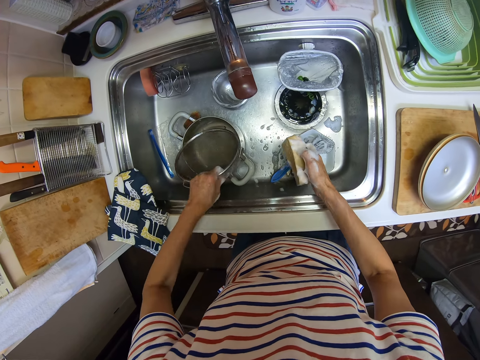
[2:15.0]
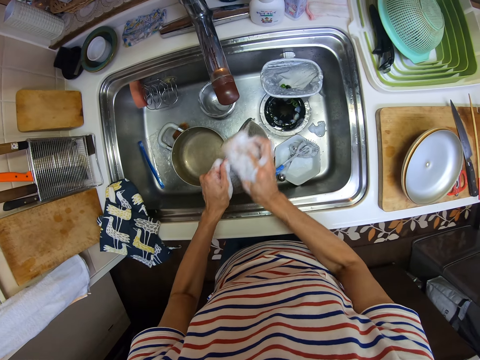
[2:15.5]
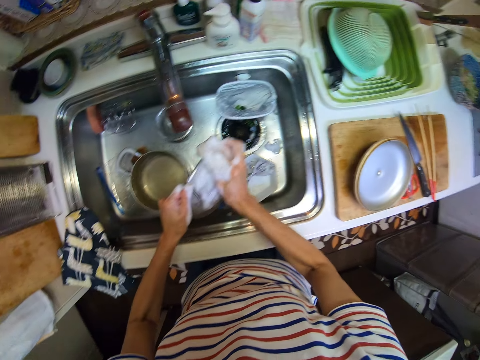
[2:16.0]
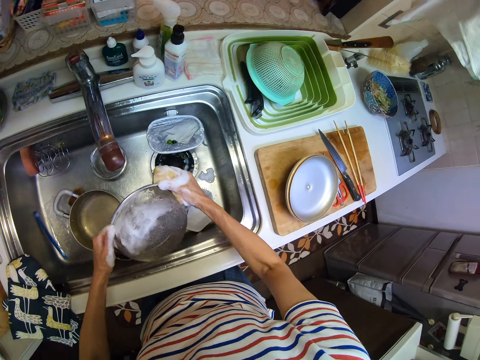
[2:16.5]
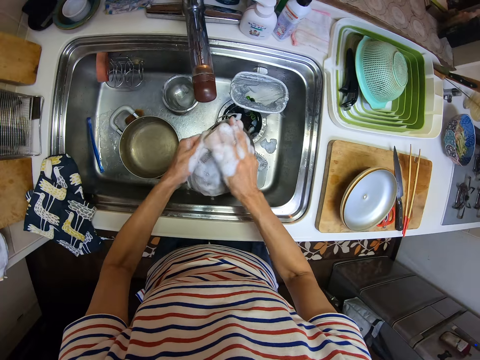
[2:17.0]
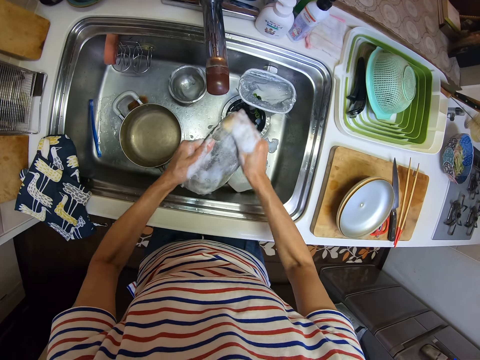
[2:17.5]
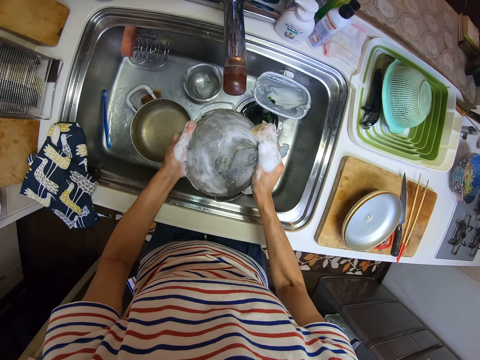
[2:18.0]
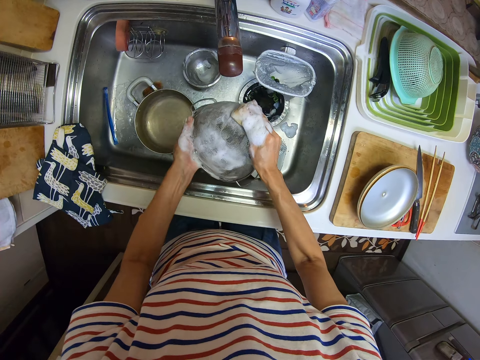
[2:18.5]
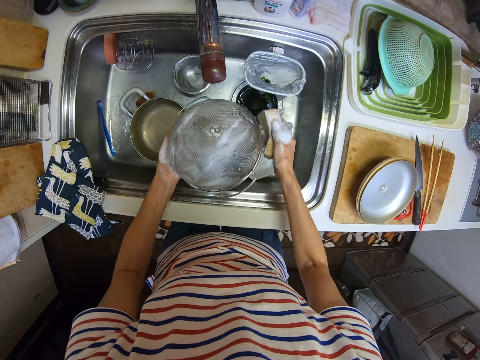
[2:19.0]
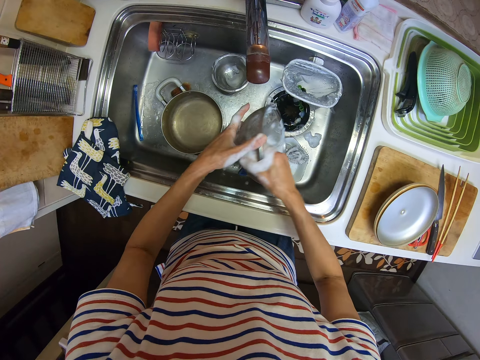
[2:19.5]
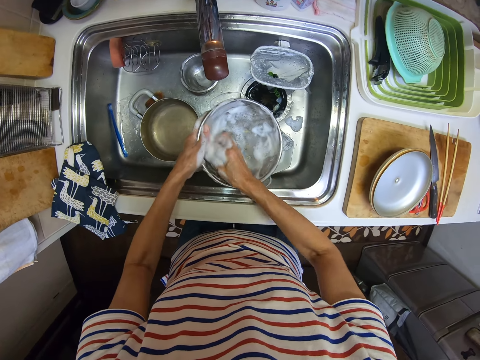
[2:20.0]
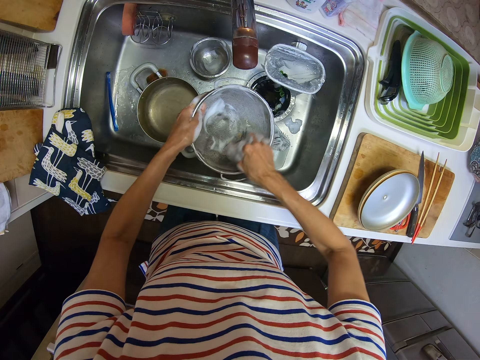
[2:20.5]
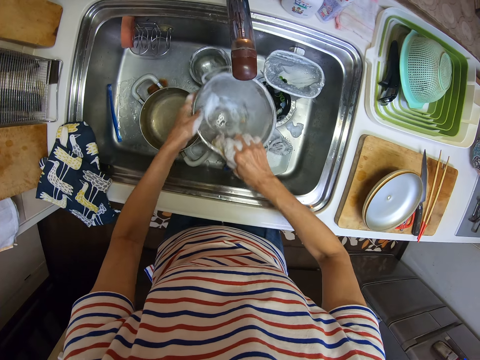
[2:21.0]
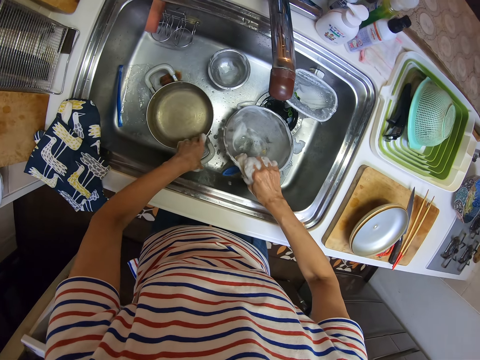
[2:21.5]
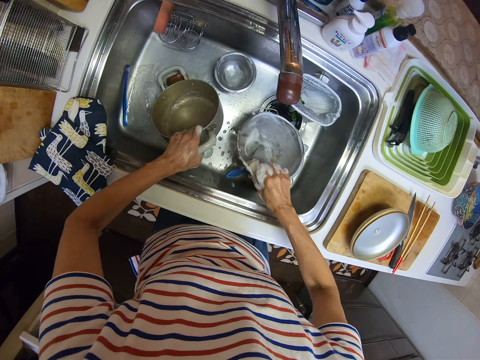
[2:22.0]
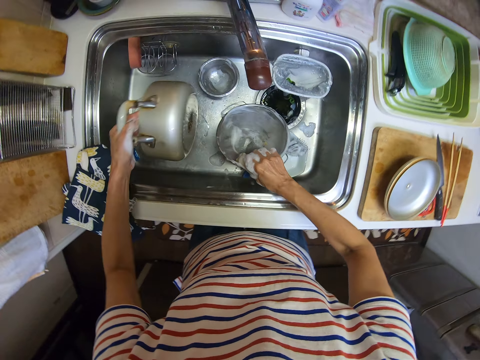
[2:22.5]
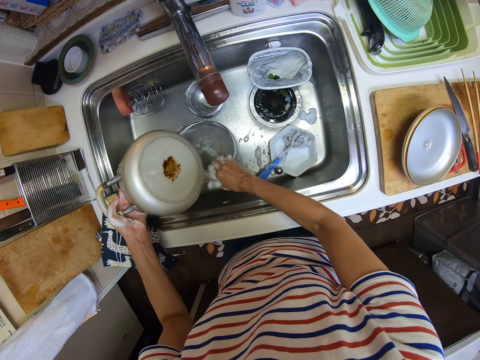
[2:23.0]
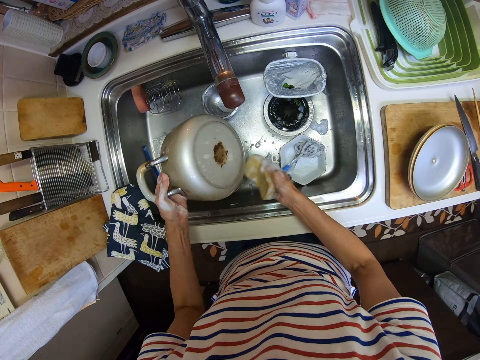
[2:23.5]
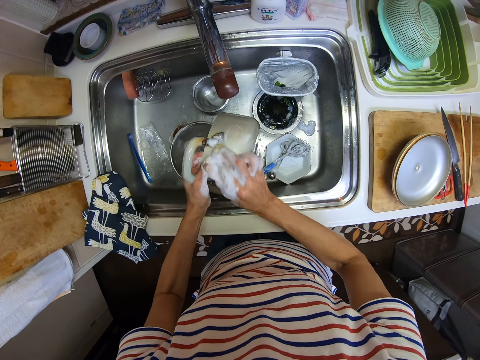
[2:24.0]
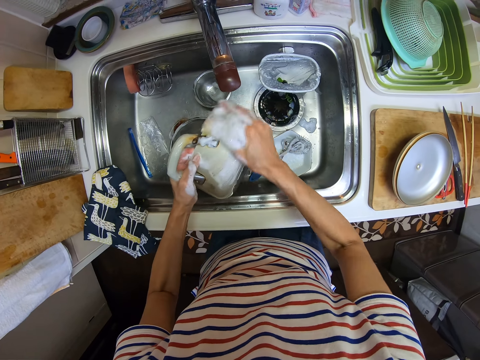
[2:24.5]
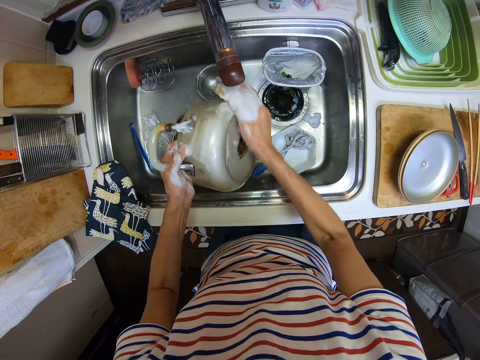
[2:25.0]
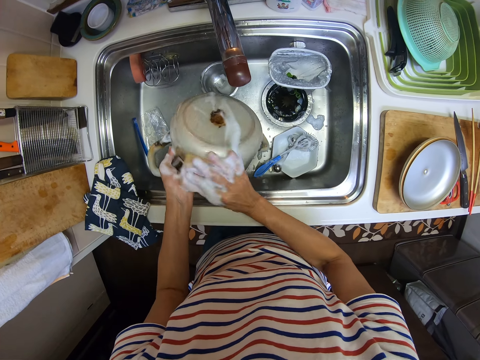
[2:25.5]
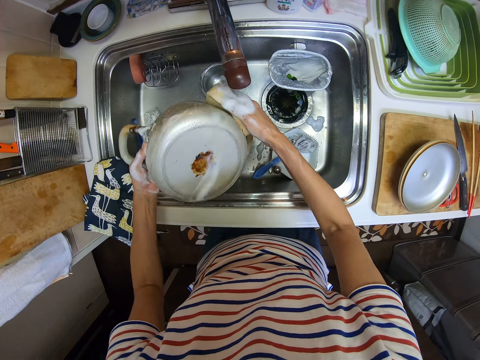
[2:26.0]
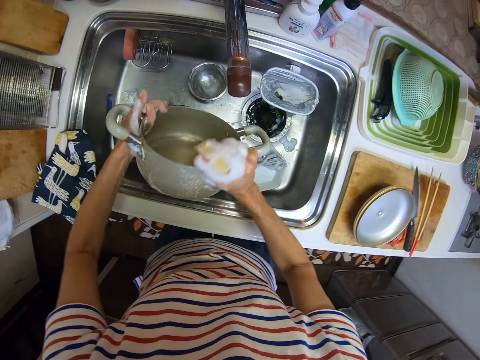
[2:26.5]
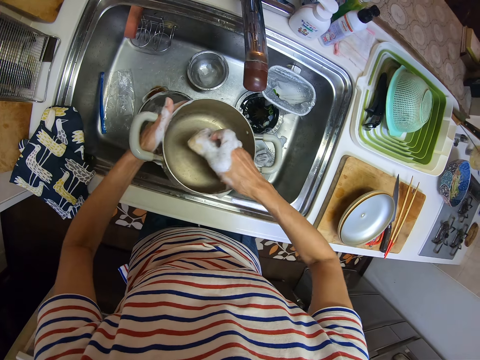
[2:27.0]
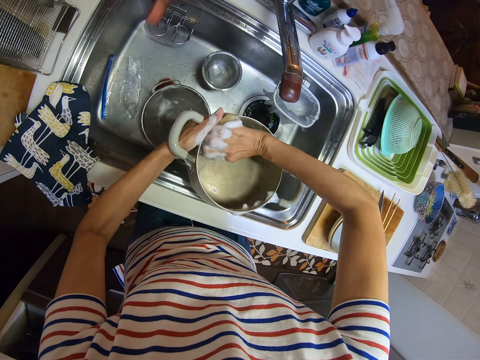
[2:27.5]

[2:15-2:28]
The camera wearer picks a sieve on a pot in the sink with her left hand. She washes the sieve with the foam. She drops the sieve in the sink. She picks the pot in the sink with her left hand. She washes the pot with the foam.

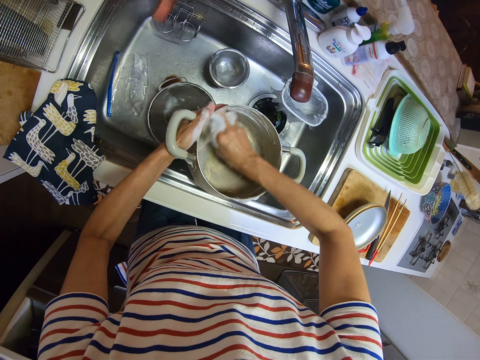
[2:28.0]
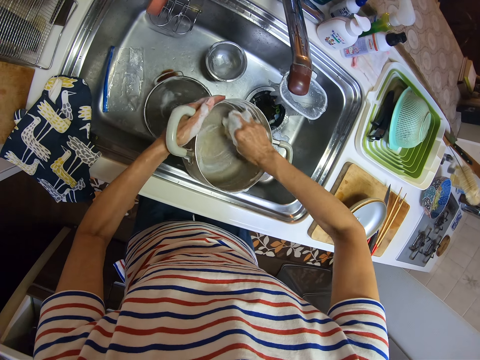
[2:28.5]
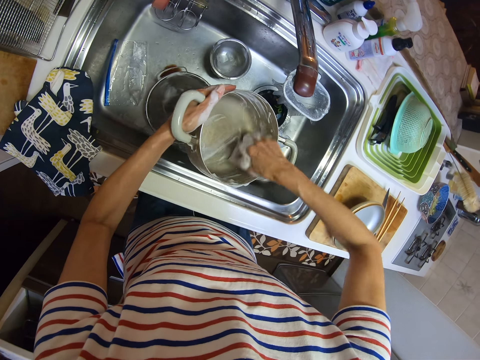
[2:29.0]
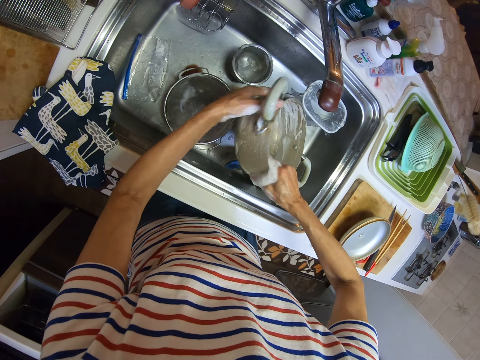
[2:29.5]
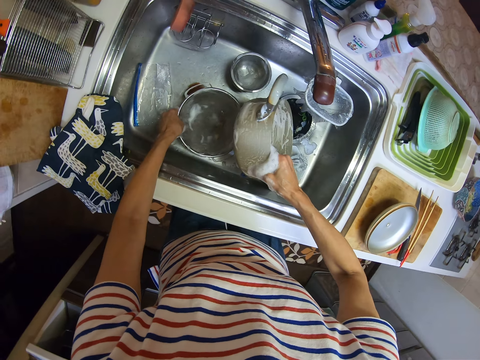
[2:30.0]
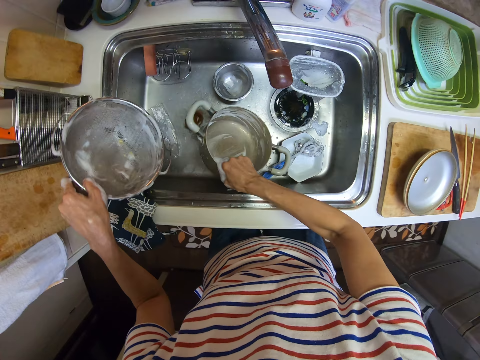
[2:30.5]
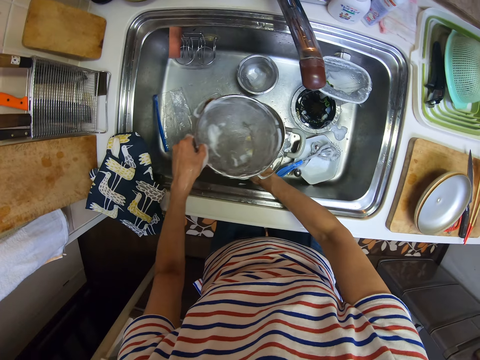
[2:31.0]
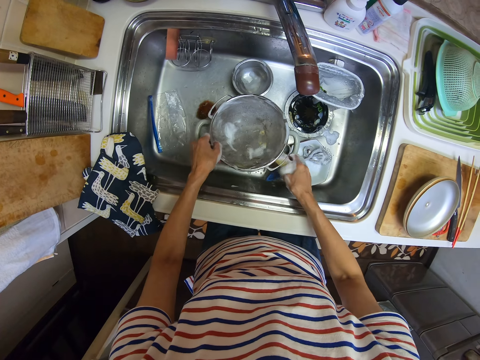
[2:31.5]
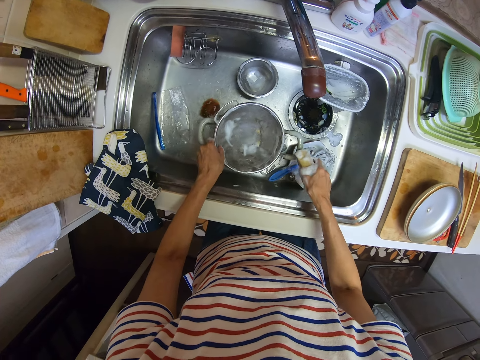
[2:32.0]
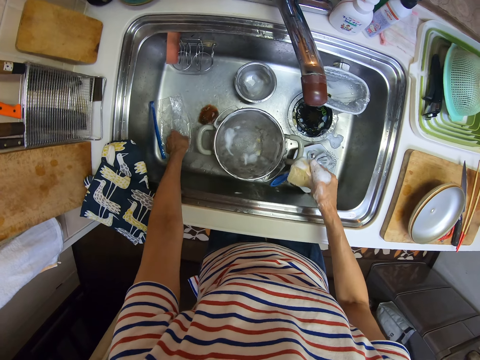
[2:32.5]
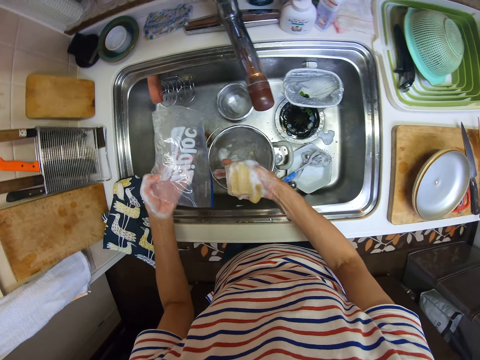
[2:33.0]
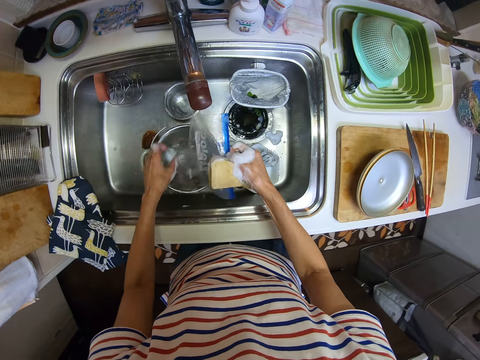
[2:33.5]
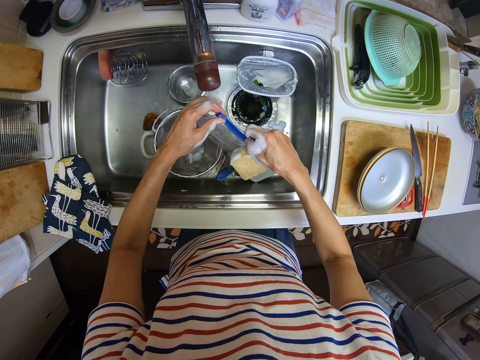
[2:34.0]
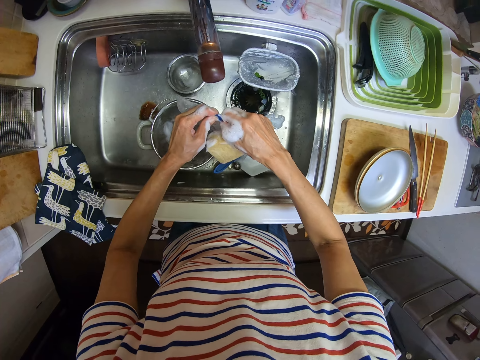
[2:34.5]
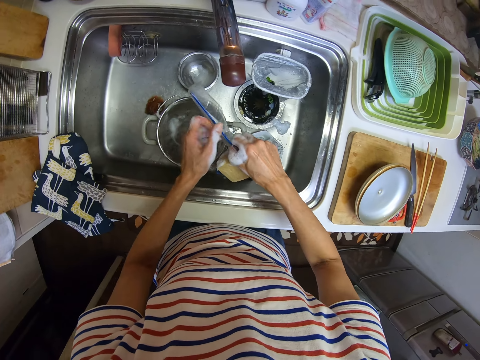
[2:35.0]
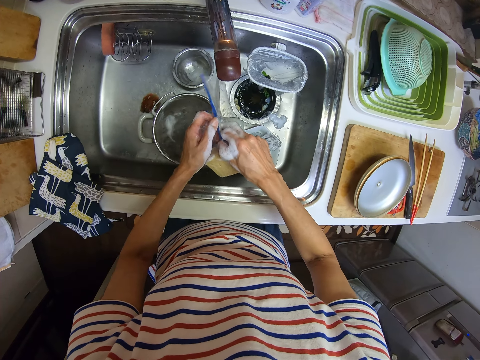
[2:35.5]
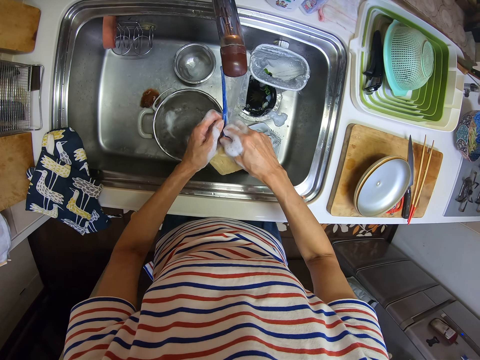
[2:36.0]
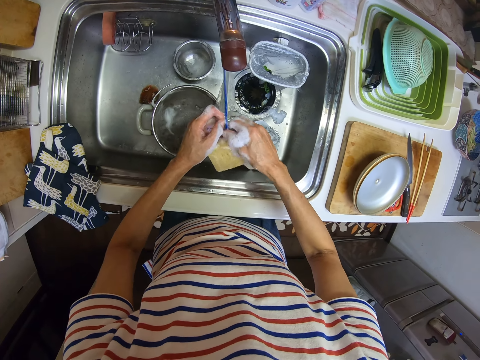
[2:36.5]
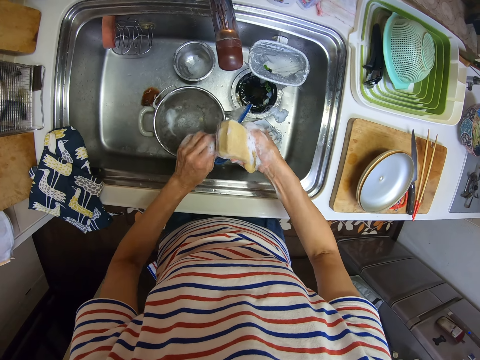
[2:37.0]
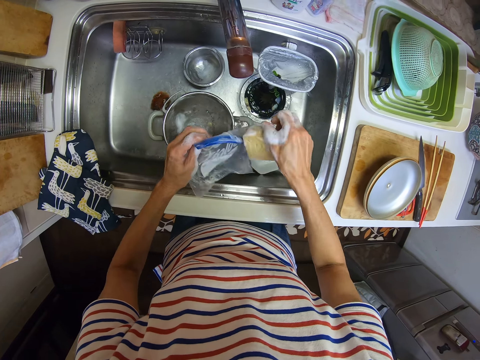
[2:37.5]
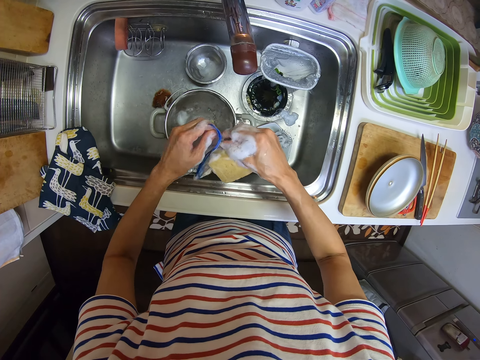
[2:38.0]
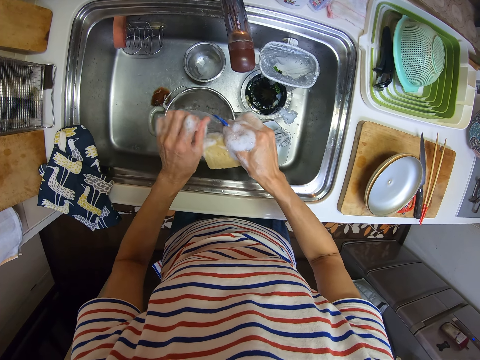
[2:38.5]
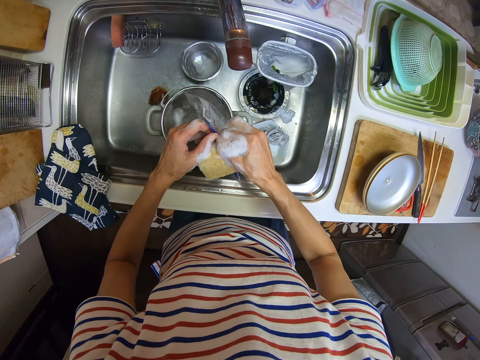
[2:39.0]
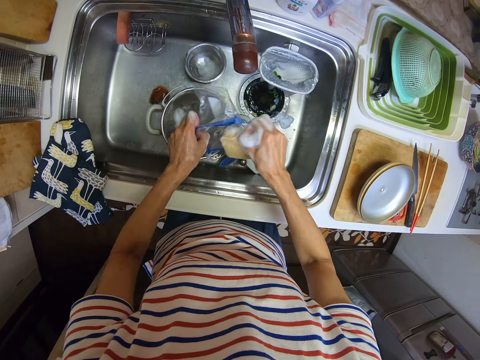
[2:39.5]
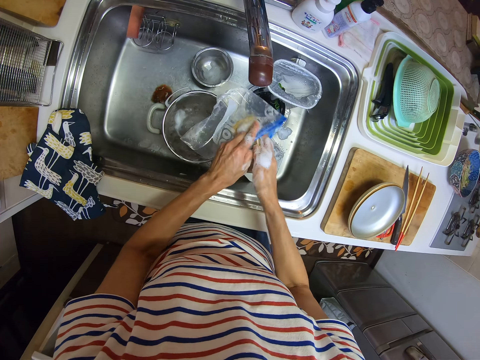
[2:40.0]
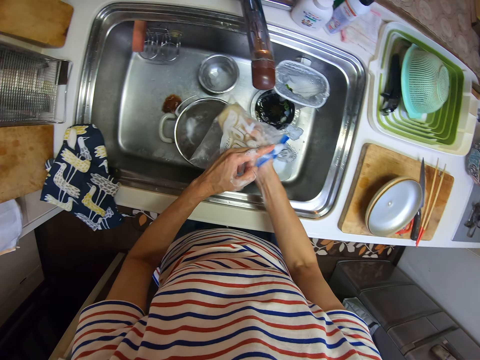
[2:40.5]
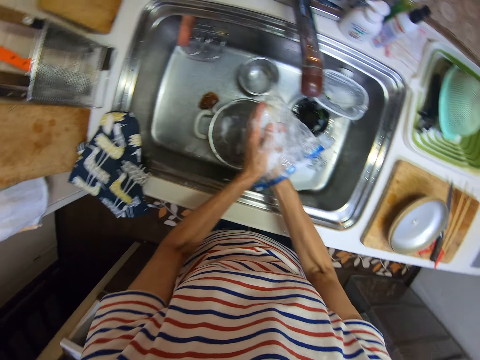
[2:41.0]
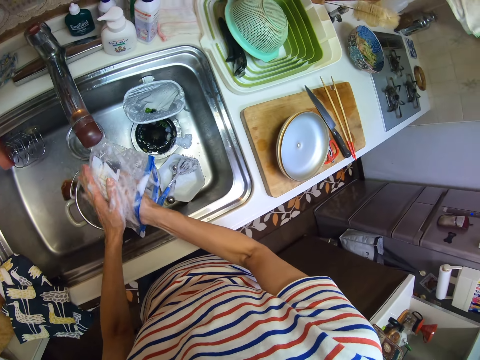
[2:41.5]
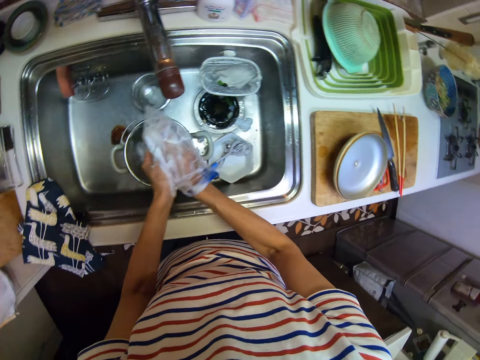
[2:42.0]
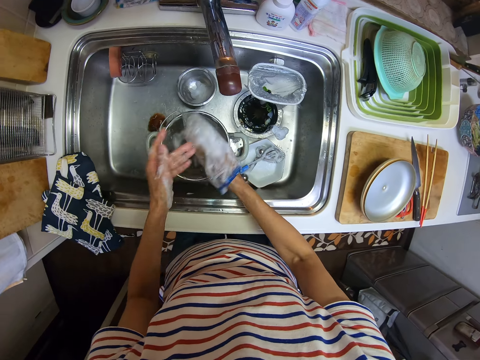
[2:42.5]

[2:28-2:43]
The camera wearer picks the sieve in the sink with her left hand. She drops the pot in the sink. She drops the sieve on the pot in the sink. She picks a nylon or plastic bag in the sink with her left hand. She holds the plastic bag with the other hand. She opens the nylon with her hands. She washes inside the nylon with the foam.
